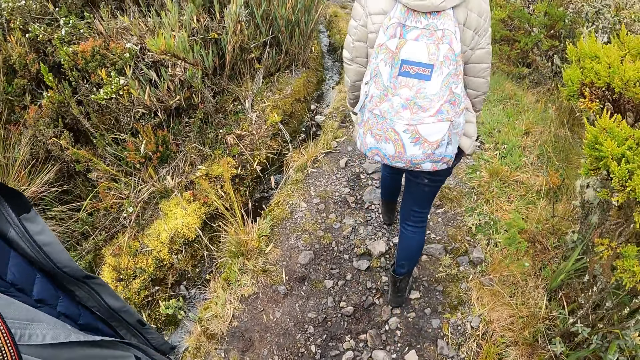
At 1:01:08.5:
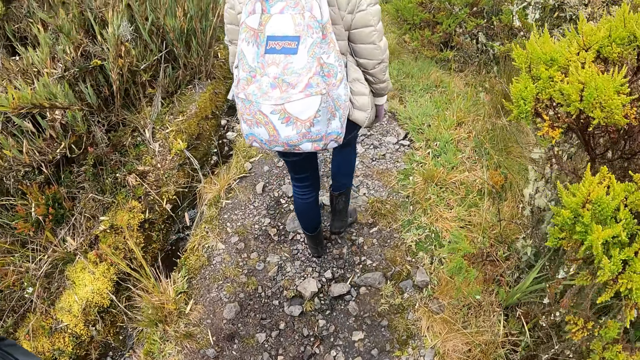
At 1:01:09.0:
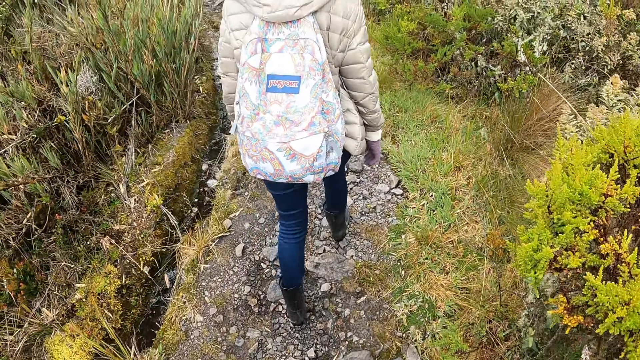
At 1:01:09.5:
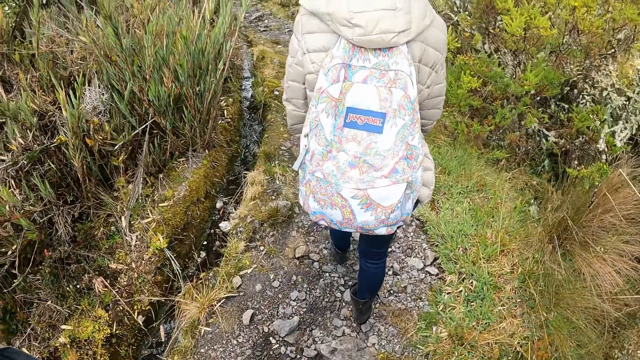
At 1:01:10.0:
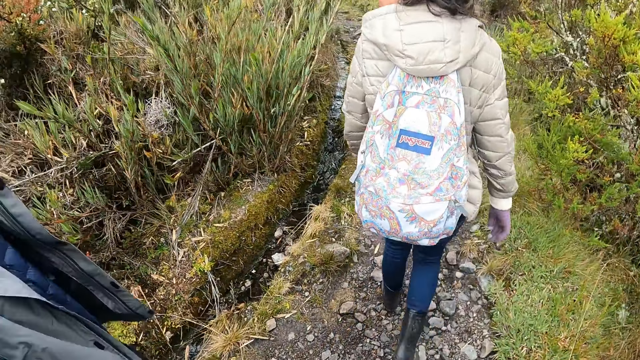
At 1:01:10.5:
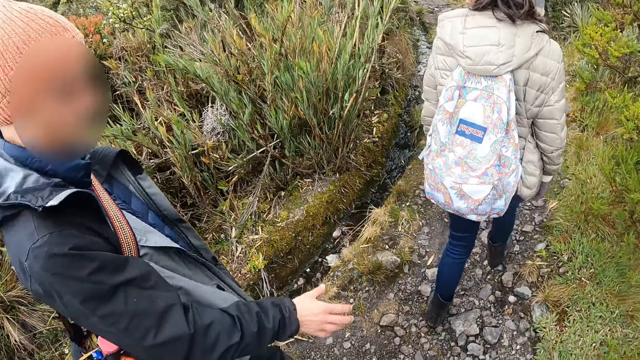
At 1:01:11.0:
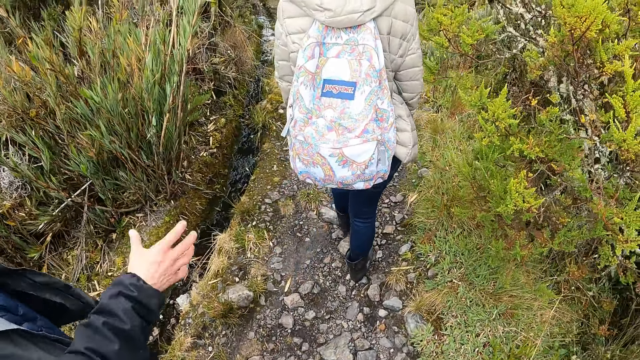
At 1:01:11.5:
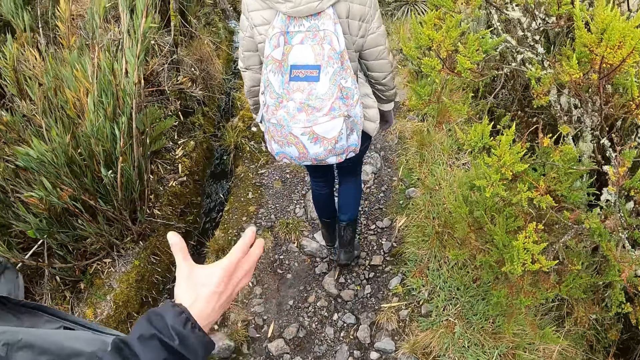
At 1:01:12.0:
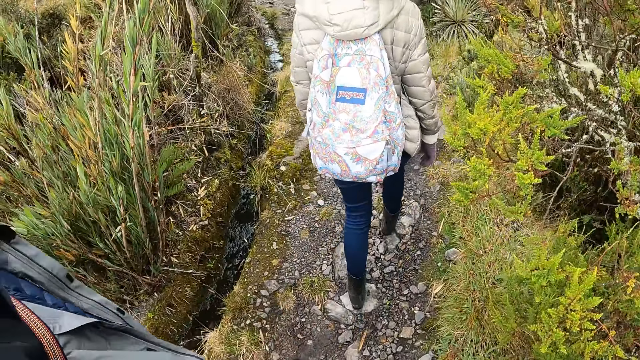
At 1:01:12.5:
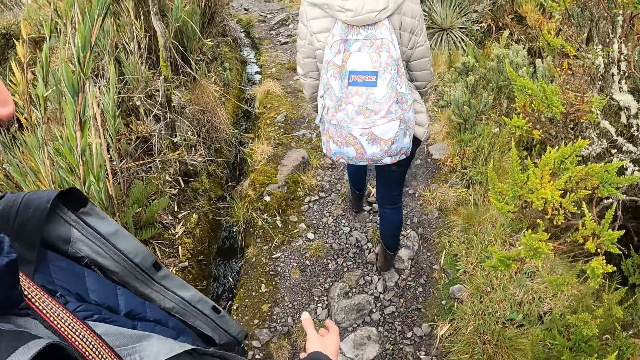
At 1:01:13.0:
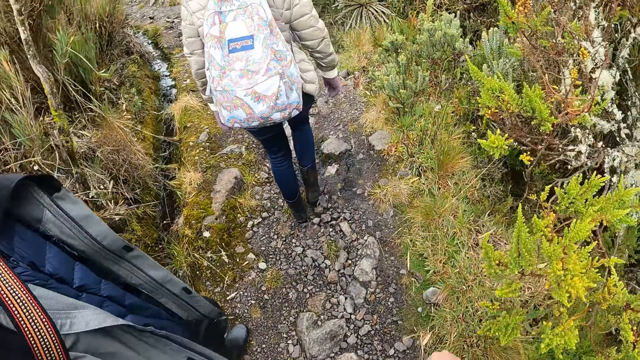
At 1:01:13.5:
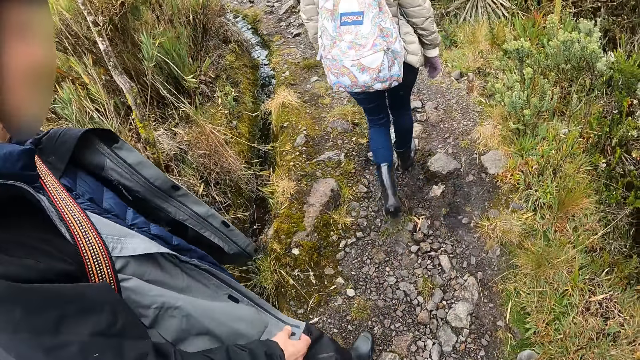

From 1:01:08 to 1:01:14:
The camera wearer hikes the mountain.

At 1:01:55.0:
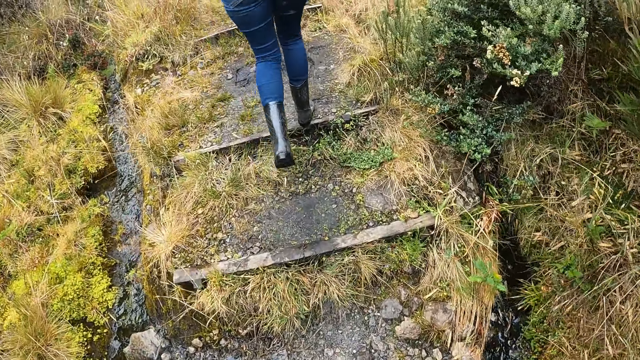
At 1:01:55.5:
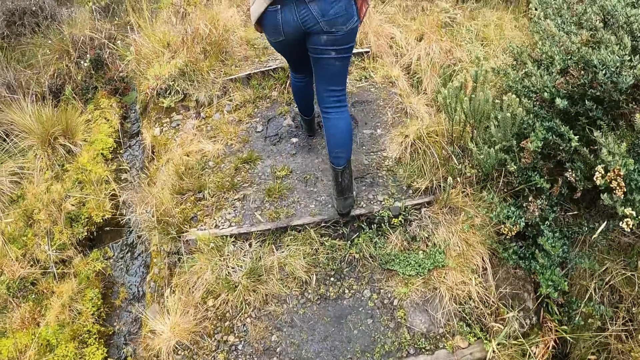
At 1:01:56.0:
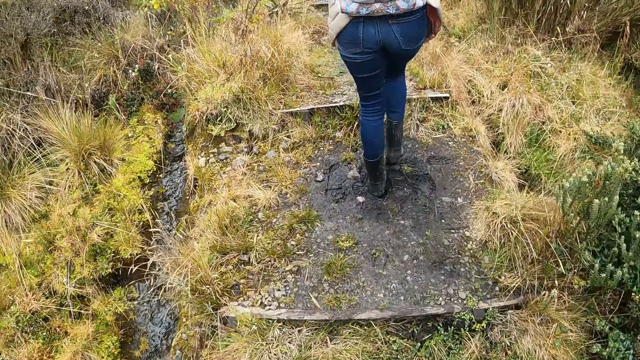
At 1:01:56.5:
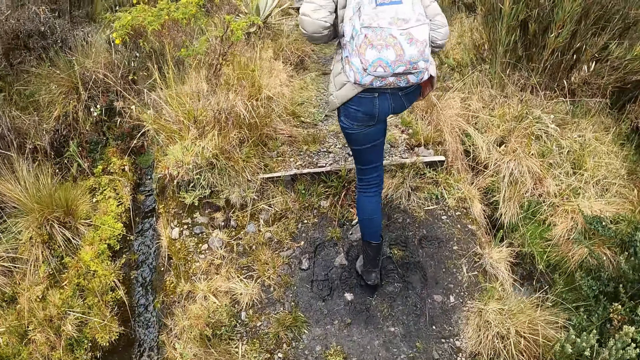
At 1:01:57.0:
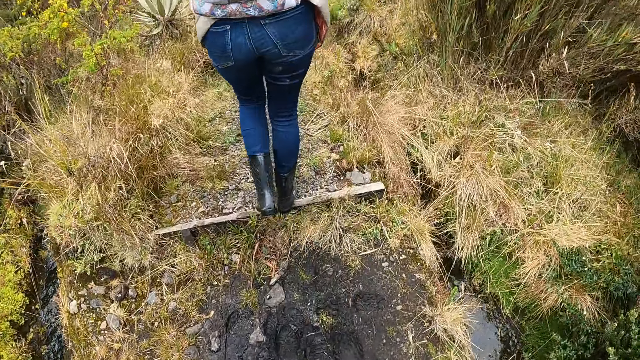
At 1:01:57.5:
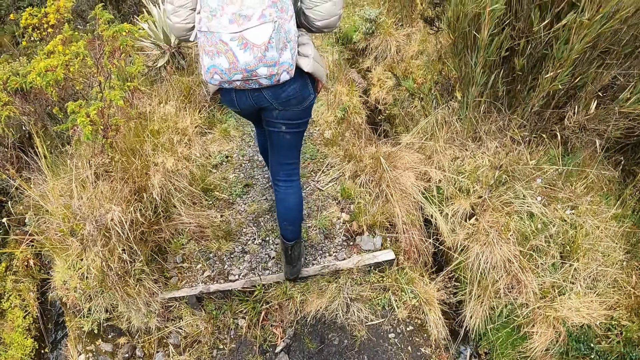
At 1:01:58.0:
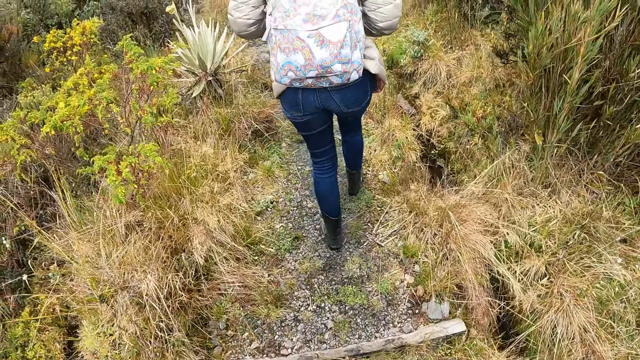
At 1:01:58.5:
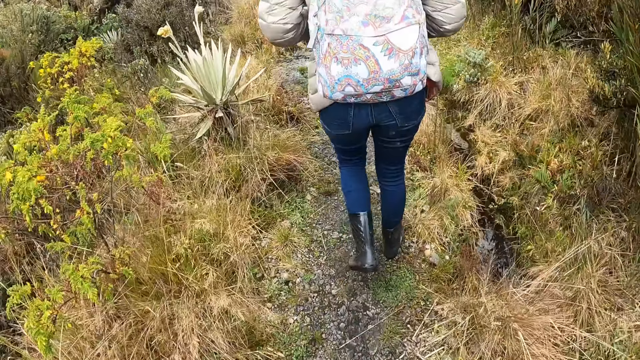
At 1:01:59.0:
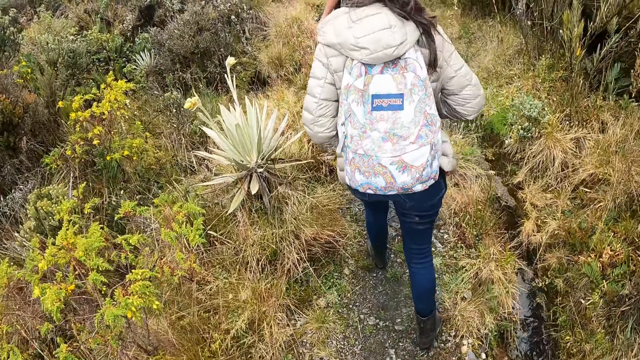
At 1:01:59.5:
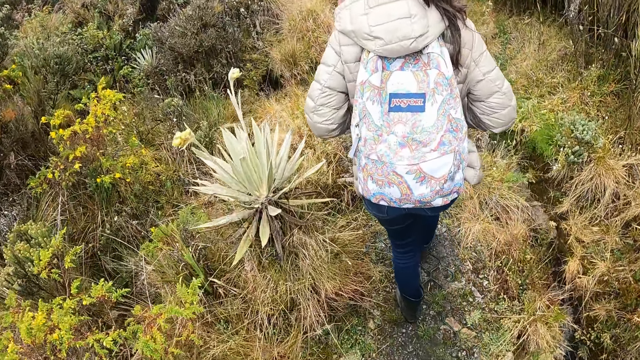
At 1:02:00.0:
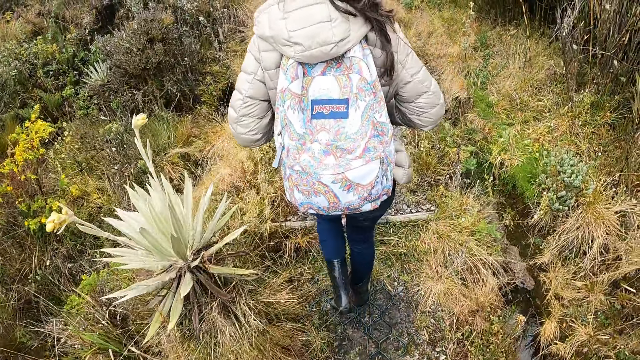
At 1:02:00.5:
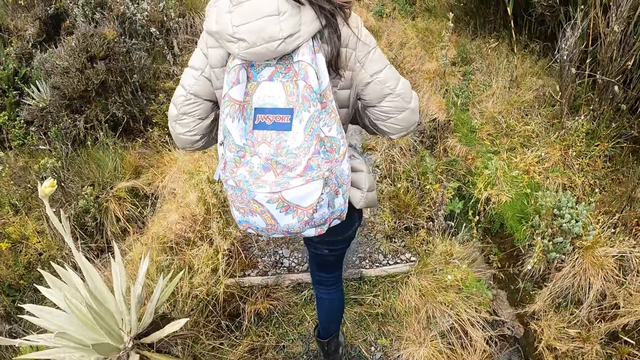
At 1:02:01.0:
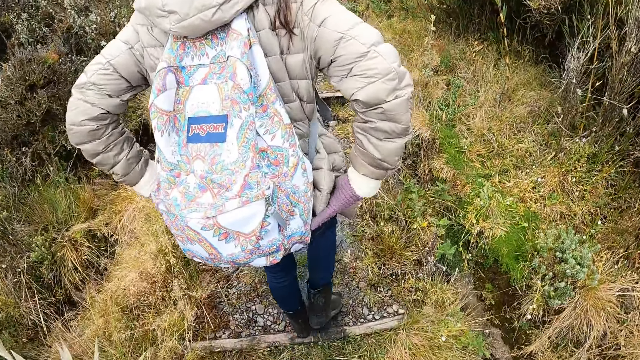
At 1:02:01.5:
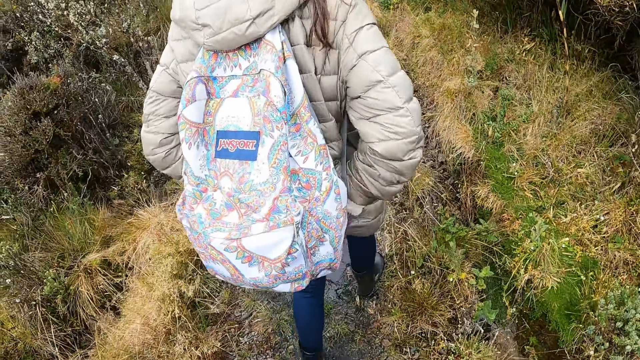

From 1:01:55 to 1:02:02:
The camera wearer walks on a stepped pathway in the forest with the group of people.

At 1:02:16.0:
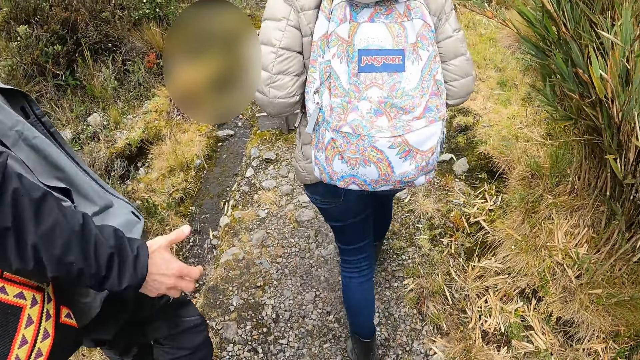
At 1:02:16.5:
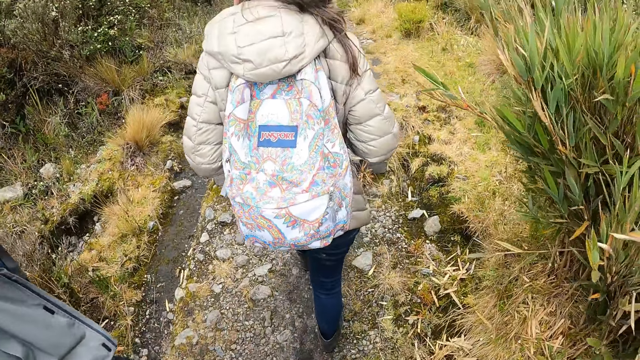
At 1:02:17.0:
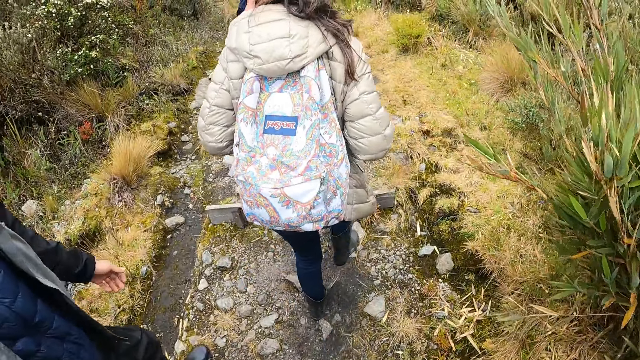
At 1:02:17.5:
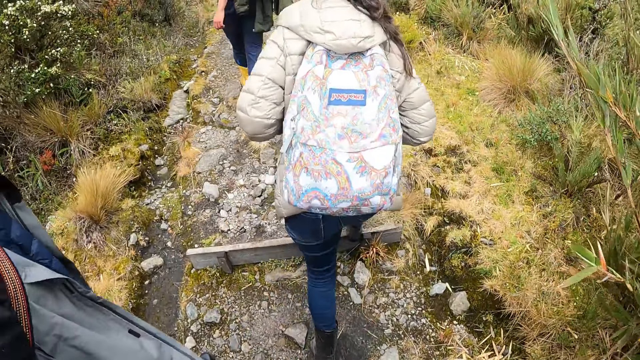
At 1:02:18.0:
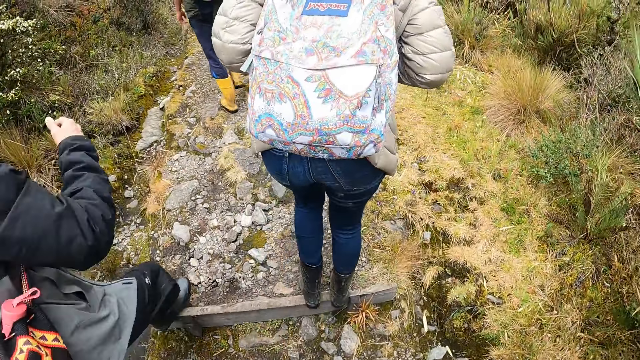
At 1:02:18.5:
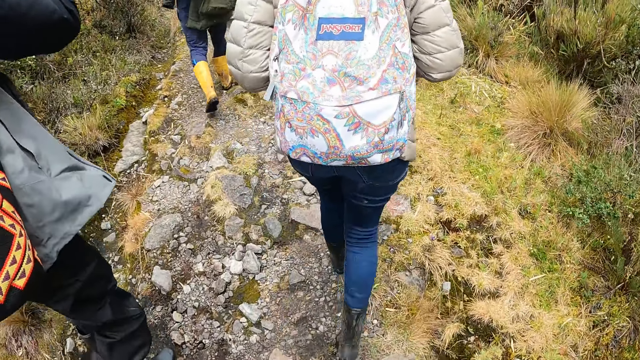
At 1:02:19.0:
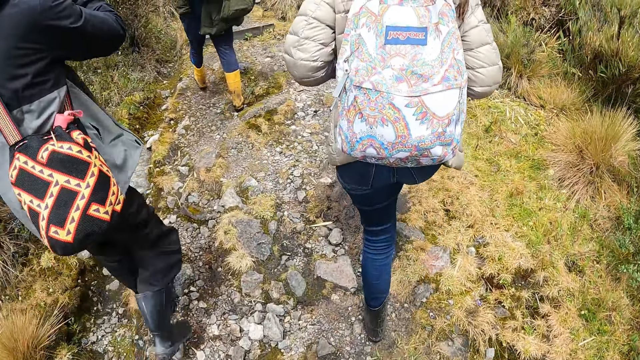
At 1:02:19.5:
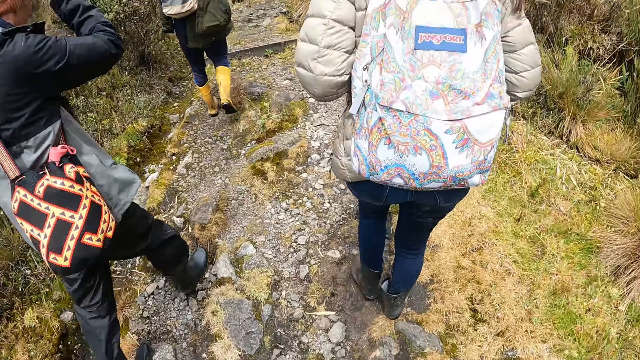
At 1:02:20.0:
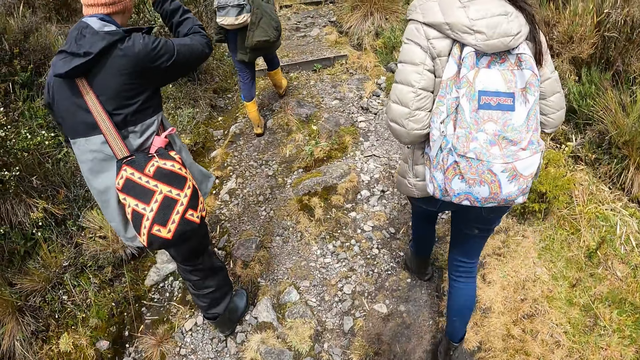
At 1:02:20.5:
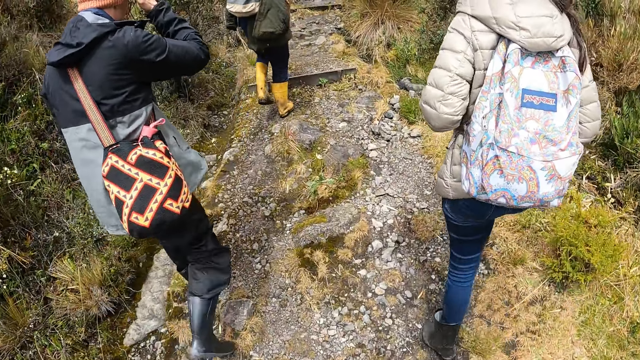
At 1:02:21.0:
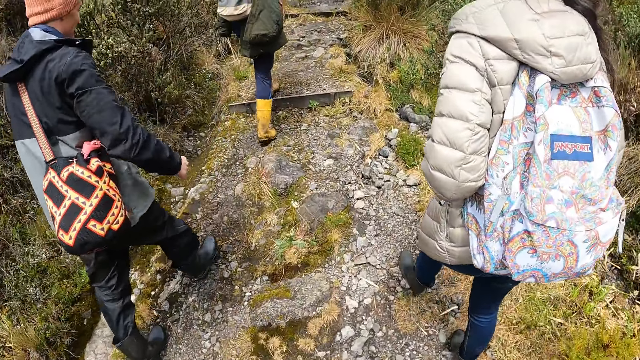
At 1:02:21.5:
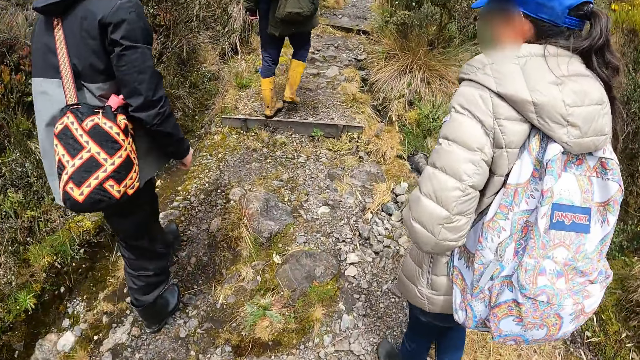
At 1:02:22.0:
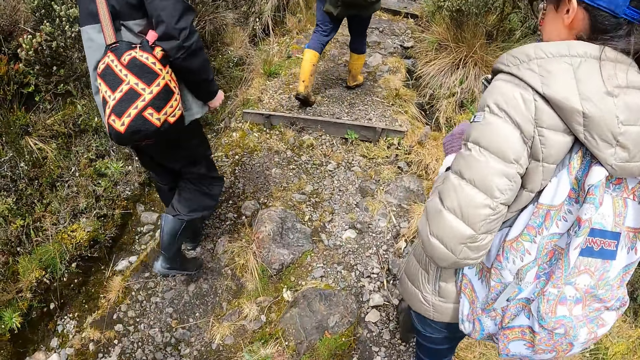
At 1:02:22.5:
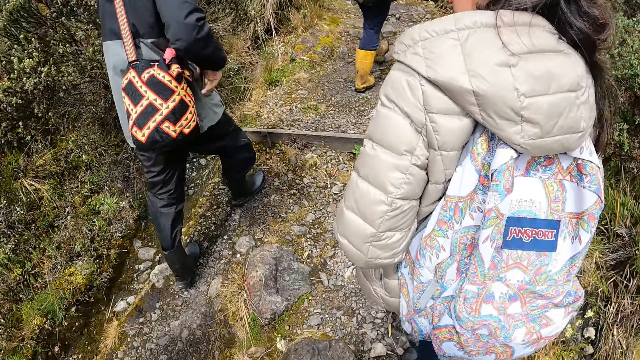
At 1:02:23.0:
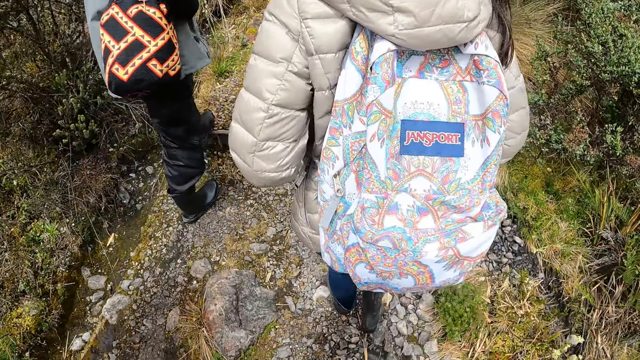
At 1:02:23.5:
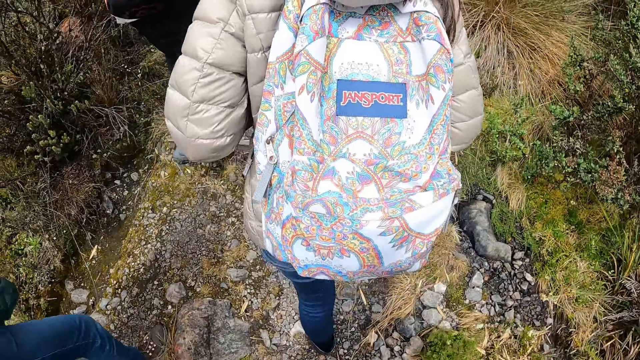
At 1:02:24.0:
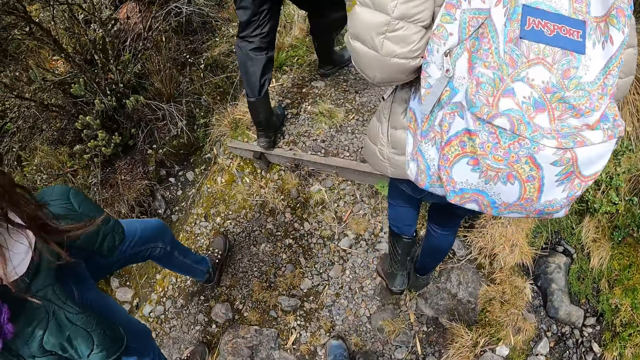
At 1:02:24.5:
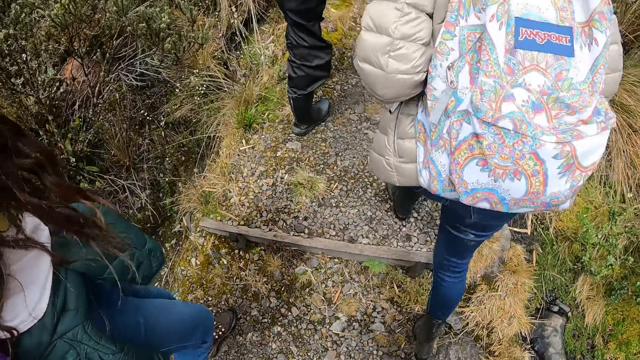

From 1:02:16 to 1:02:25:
The camera wearer interacts. They hike the mountain.
